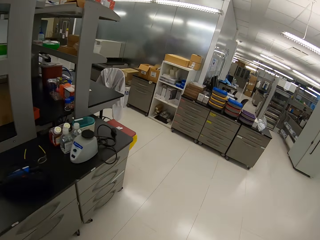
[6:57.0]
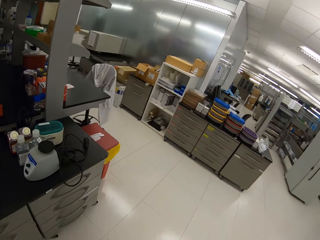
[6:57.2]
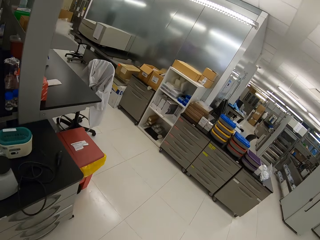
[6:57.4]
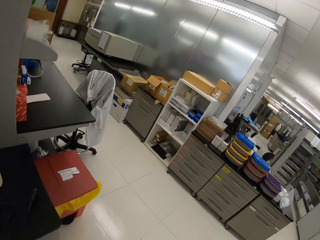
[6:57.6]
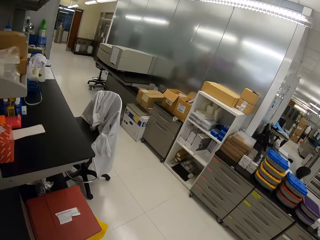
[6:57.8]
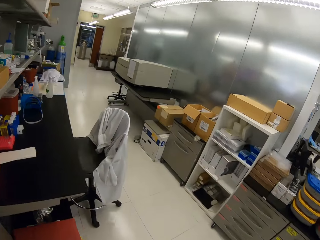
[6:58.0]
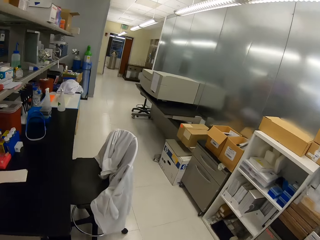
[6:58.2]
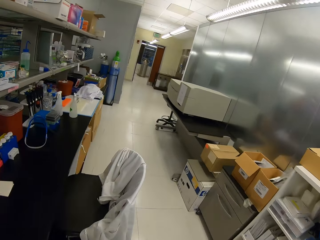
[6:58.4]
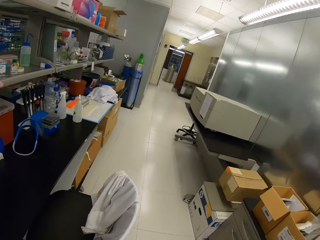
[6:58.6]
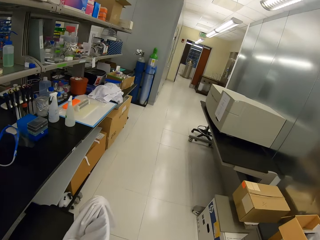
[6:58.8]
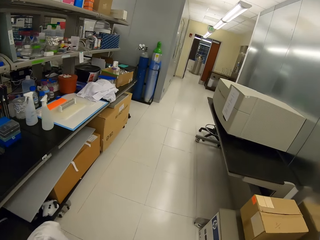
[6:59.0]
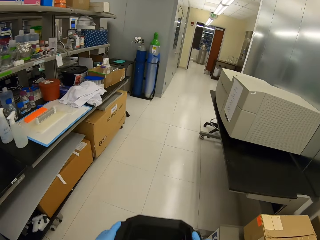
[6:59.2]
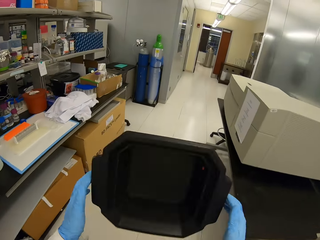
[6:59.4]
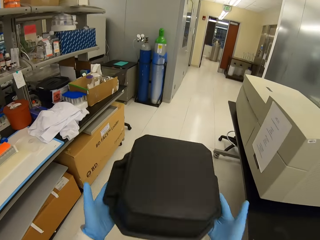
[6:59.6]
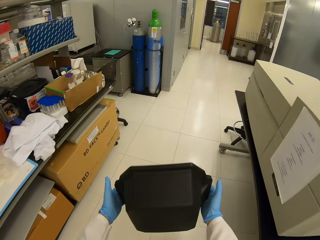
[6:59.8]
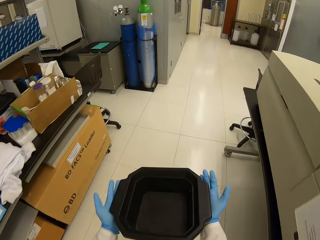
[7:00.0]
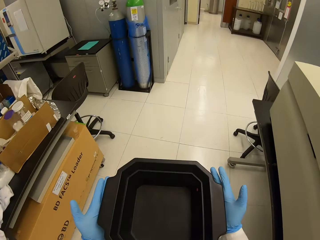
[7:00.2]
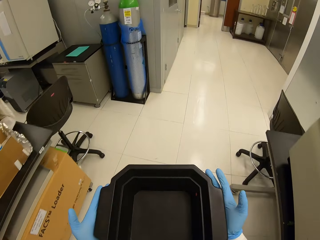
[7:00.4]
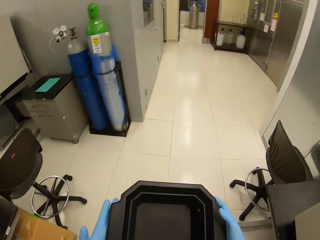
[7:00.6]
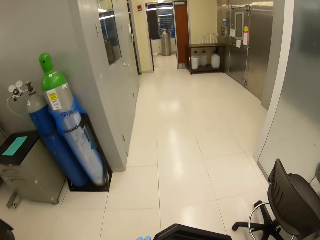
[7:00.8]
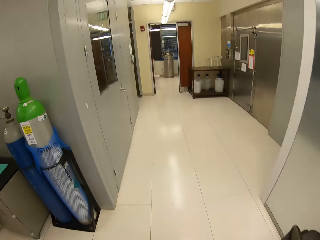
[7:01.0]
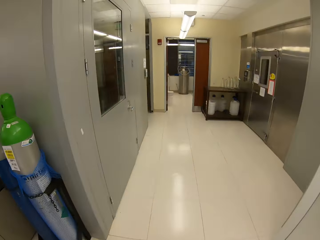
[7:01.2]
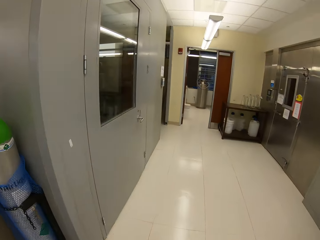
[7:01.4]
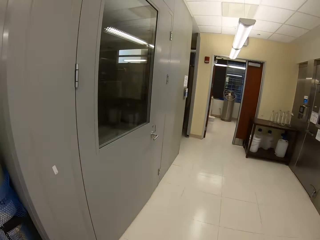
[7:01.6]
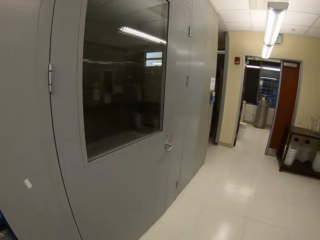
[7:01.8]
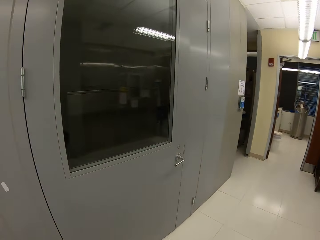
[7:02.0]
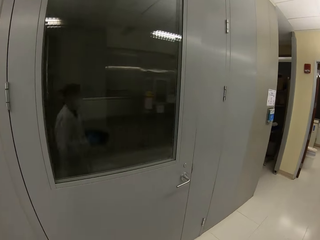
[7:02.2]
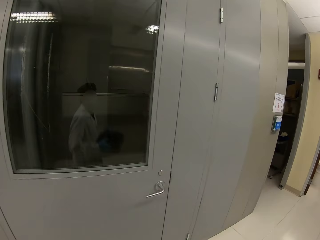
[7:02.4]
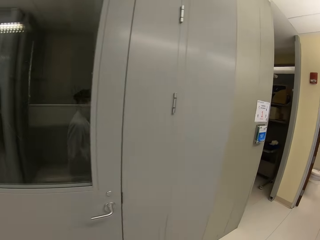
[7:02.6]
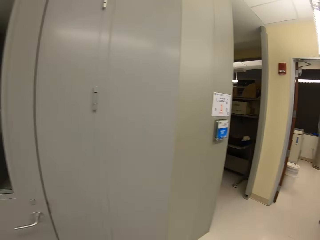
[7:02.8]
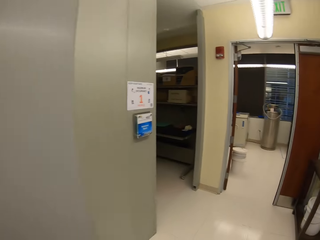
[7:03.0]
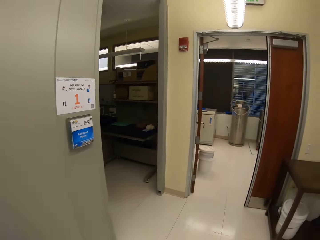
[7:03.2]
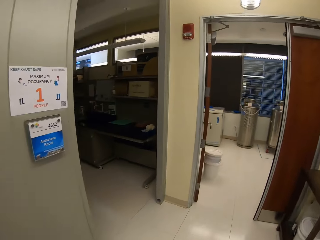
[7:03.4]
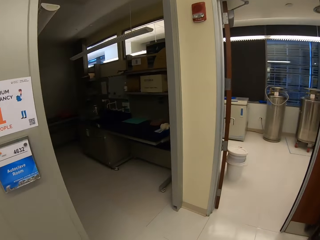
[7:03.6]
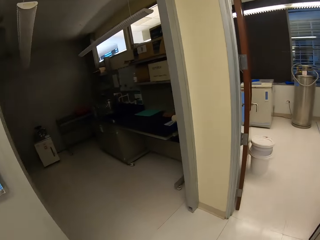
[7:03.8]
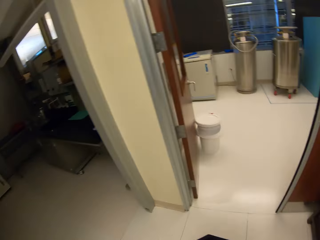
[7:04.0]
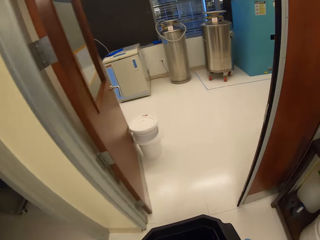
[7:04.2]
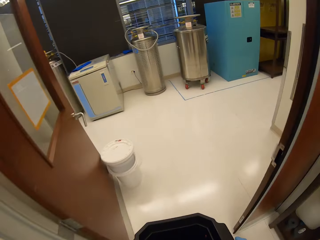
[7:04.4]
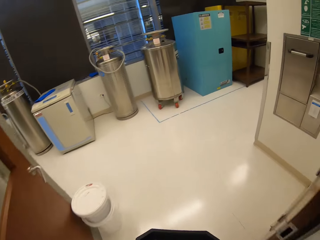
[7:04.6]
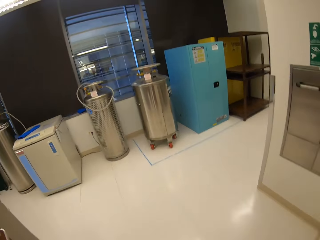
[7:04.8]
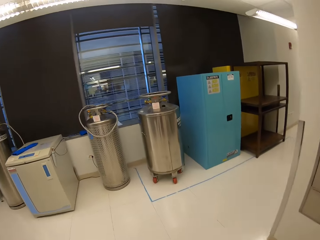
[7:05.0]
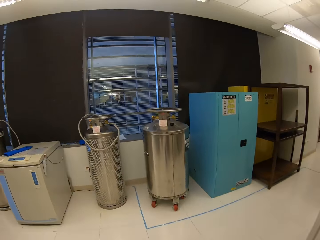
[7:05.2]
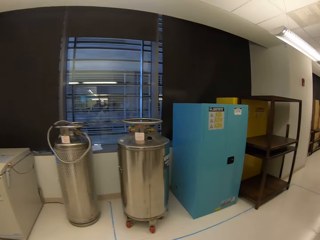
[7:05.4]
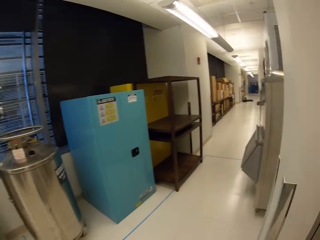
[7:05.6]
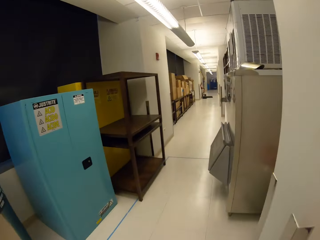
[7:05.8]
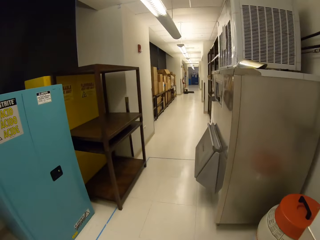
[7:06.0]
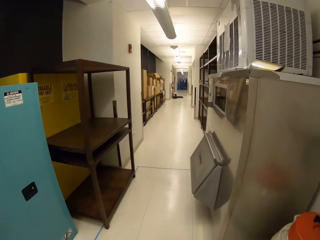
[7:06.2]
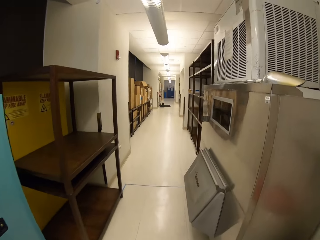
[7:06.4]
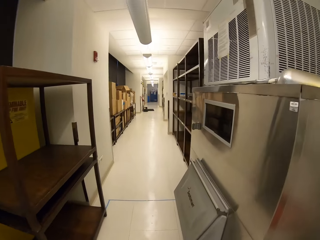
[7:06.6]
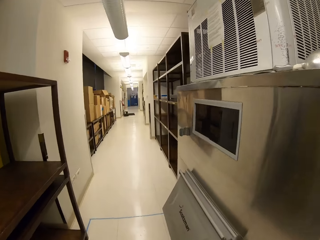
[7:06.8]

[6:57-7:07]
The camera wearer flips the tray.

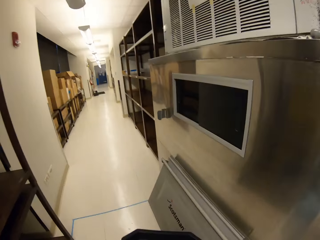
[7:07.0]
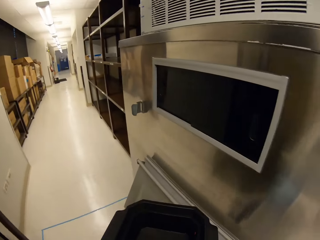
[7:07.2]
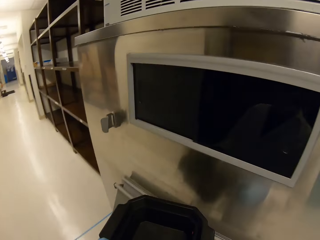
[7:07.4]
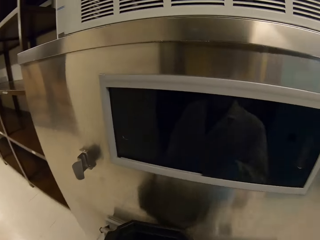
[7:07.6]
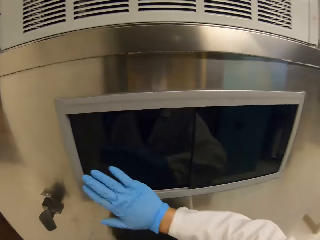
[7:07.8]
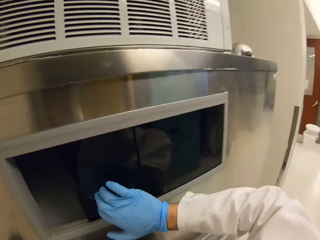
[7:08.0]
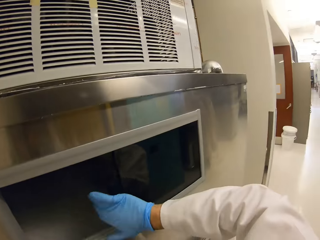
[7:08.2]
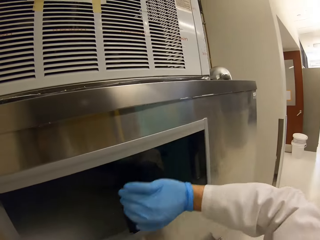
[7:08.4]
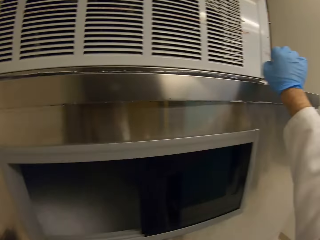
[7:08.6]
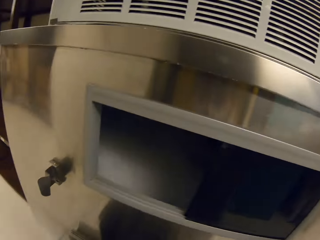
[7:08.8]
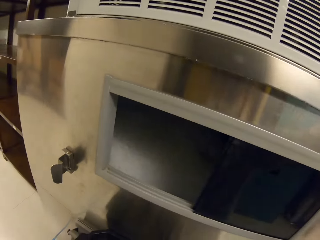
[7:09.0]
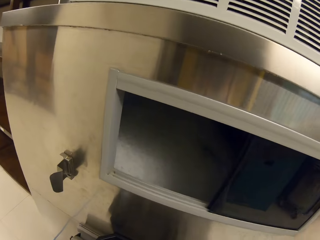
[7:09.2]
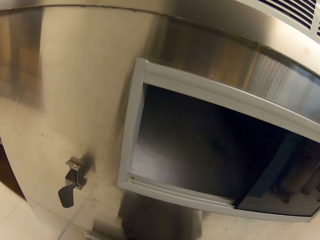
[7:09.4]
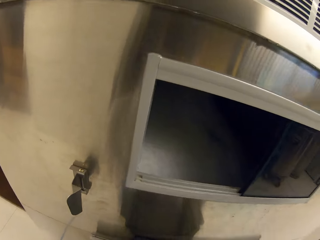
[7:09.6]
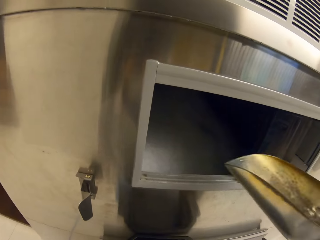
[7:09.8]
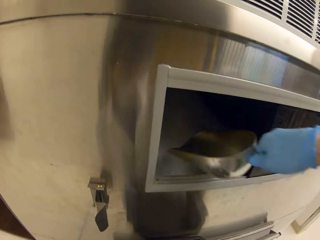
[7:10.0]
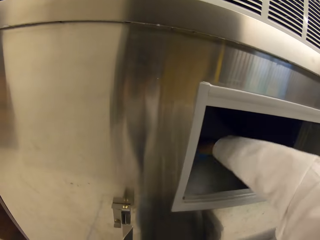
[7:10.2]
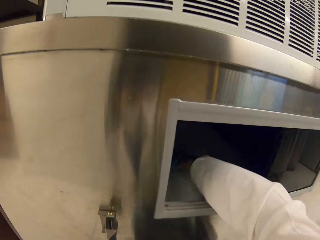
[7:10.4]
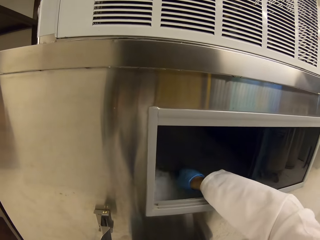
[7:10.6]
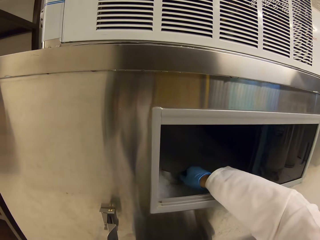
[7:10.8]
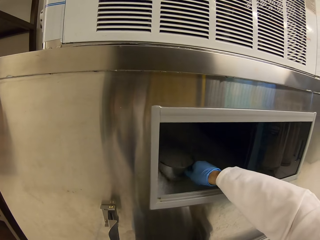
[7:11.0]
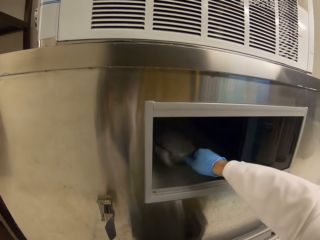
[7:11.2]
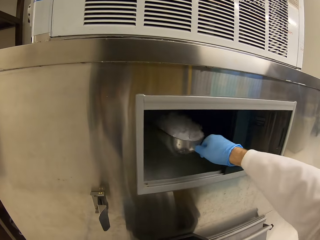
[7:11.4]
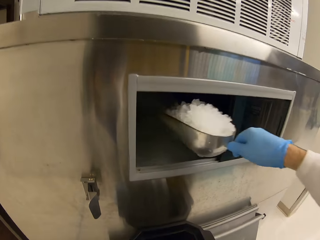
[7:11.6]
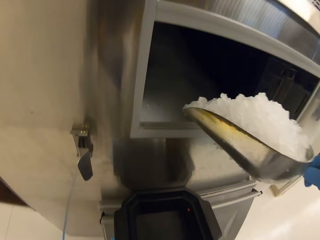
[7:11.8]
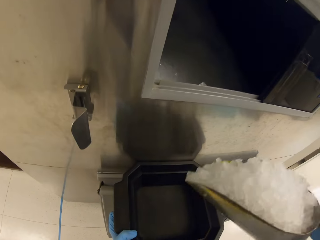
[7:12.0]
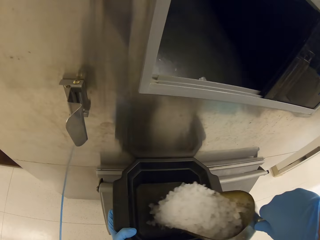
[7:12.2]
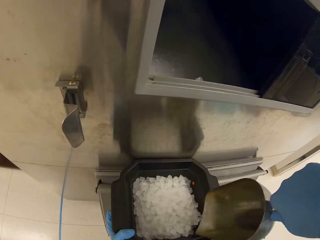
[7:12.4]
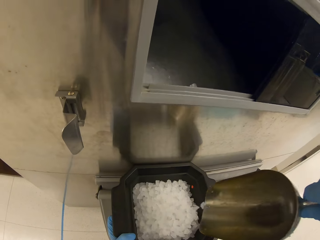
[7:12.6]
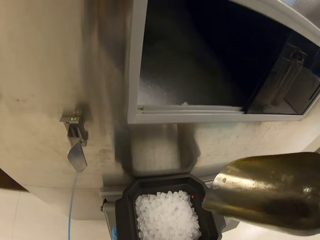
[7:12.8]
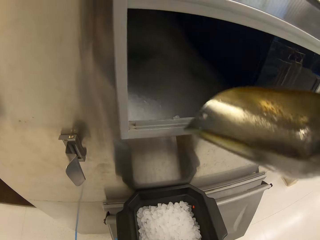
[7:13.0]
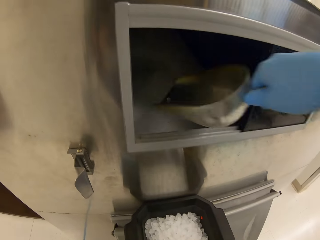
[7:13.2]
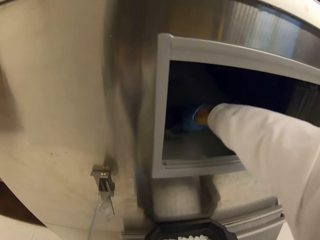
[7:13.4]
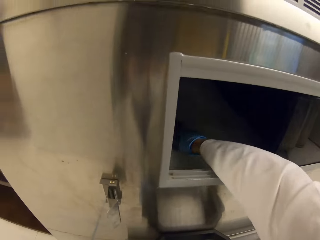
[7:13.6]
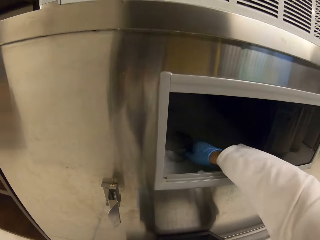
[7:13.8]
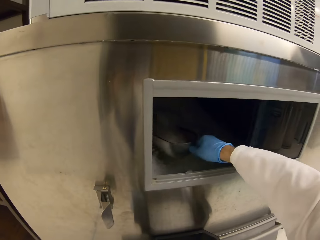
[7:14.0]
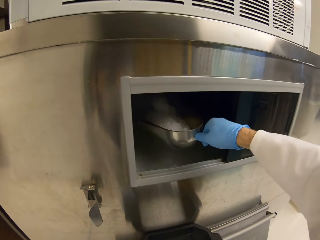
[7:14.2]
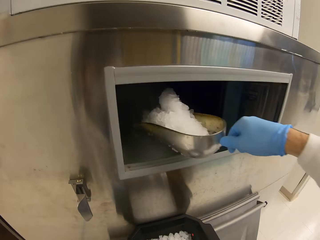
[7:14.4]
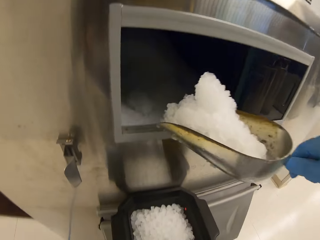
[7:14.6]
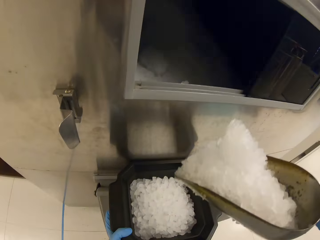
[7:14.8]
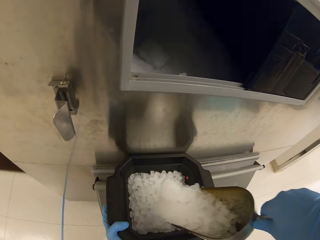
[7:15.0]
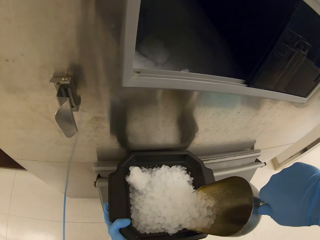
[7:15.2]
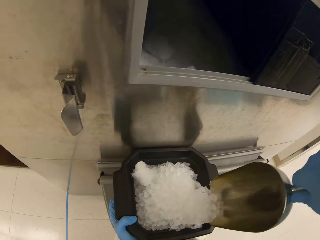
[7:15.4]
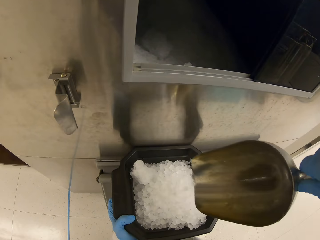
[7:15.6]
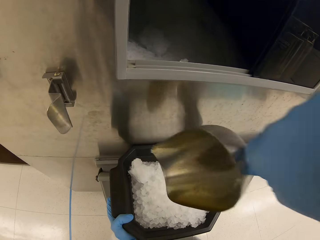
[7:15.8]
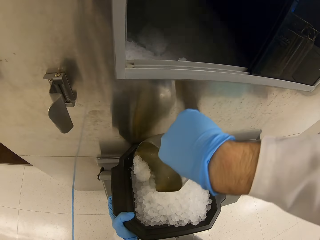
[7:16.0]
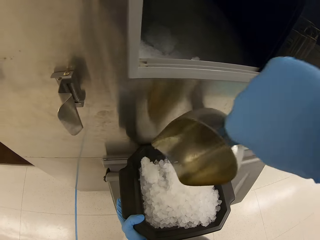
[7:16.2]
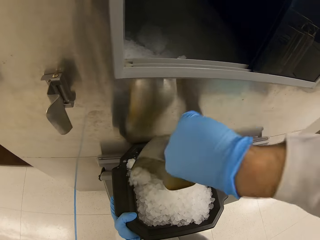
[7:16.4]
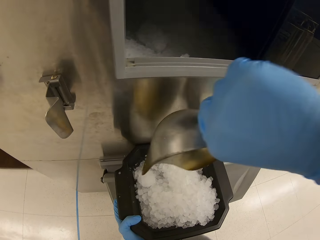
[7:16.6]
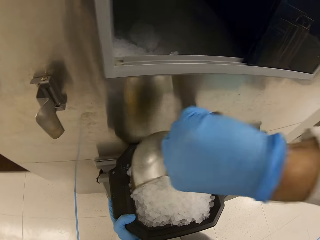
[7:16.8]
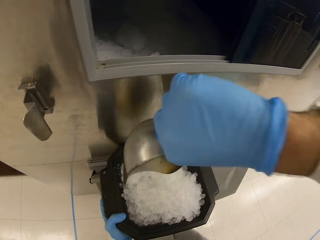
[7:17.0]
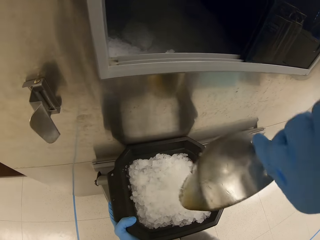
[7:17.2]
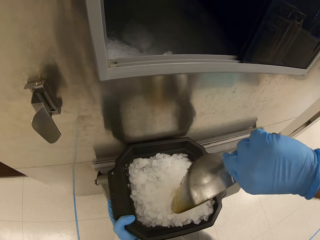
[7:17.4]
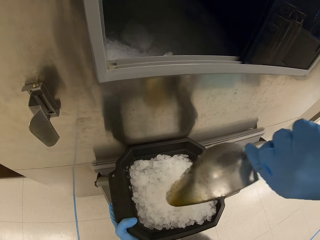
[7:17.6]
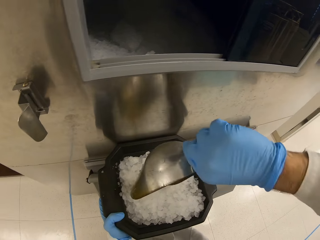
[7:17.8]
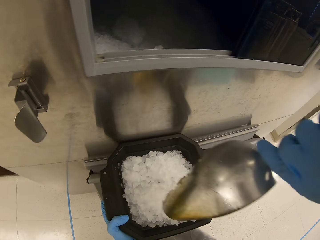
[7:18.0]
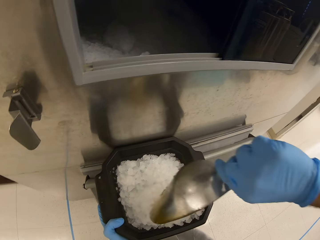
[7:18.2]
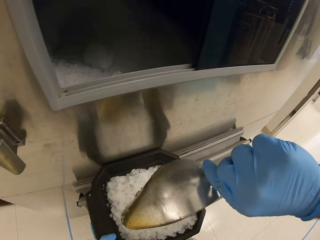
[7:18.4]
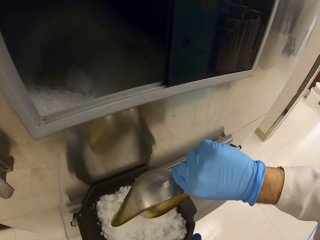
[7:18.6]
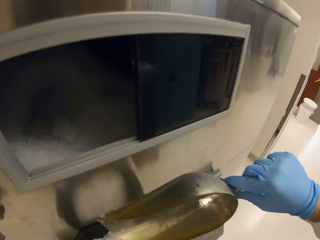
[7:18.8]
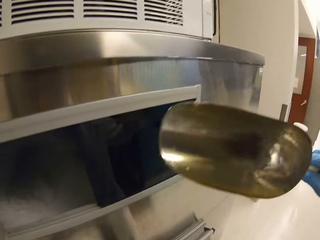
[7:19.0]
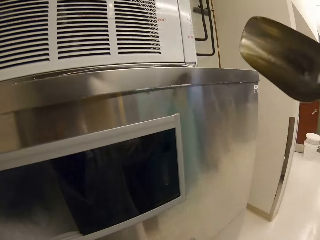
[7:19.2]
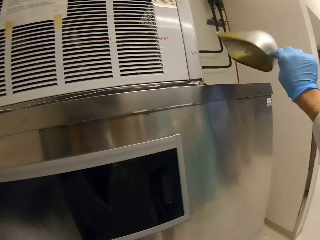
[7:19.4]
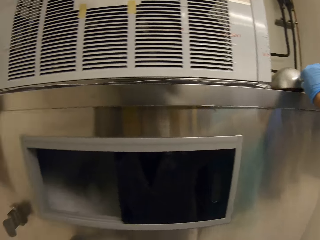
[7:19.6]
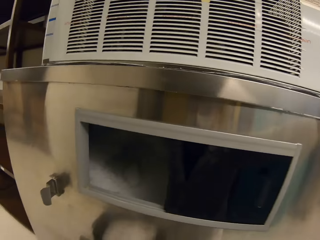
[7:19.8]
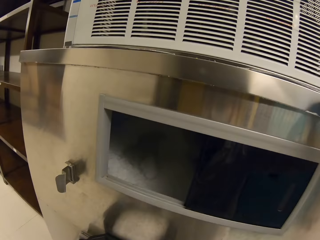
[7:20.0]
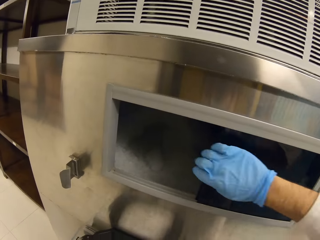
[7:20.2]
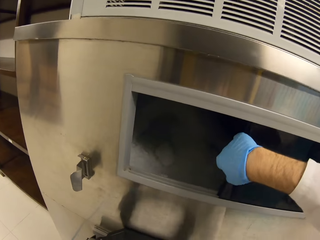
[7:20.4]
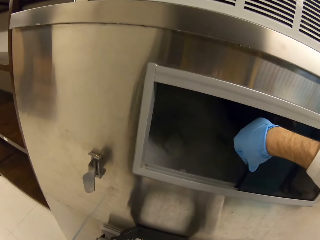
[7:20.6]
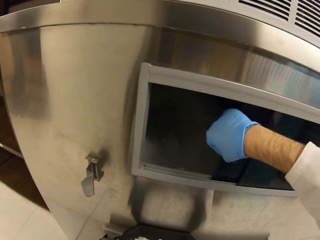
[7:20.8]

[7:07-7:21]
The camera wearer opens the freezer. They scoop ice cubes and put the ice cubes in the tray. They scoop the ice cubes and put the ice cubes in the tray. They crush the ice cubes. They place the ice scooper on the freezer.
